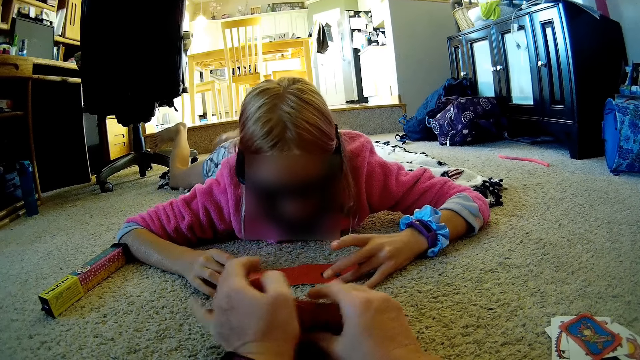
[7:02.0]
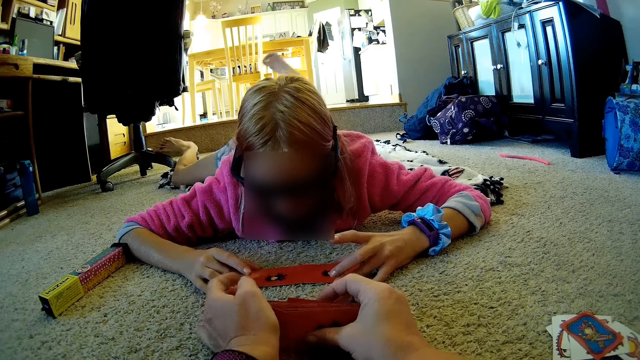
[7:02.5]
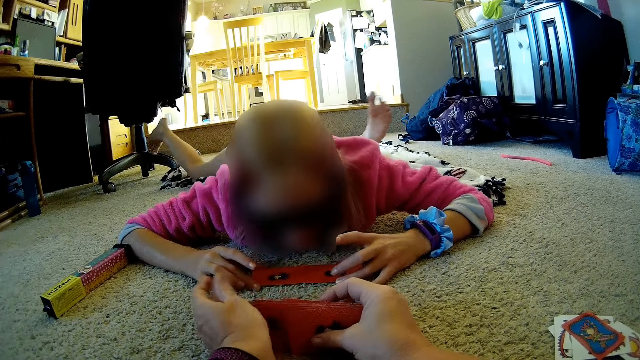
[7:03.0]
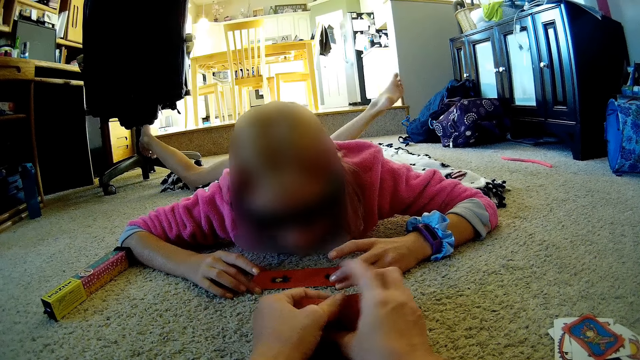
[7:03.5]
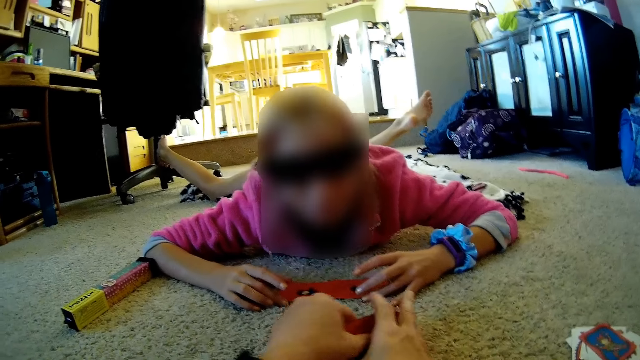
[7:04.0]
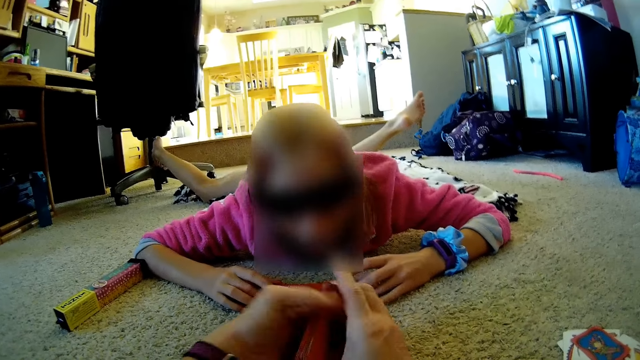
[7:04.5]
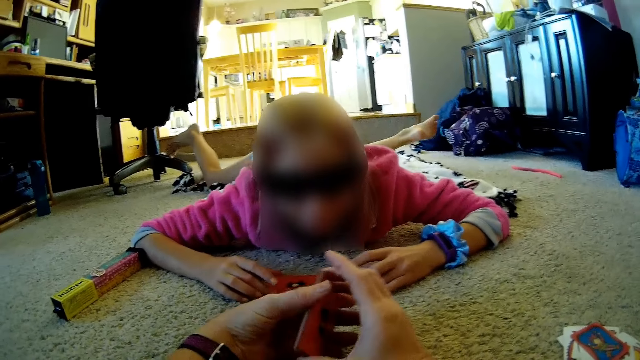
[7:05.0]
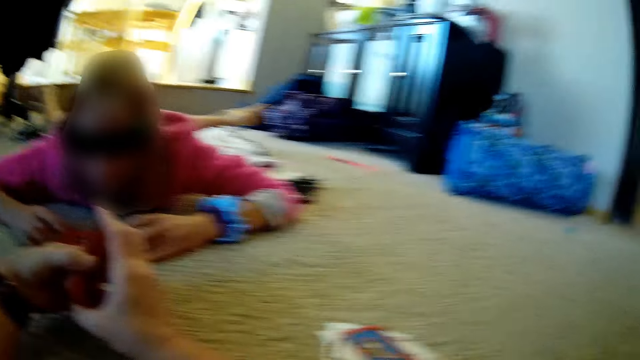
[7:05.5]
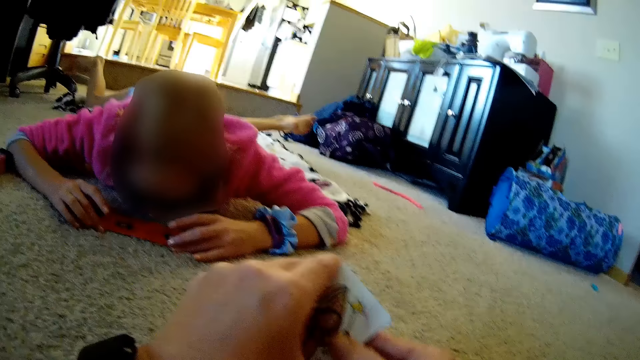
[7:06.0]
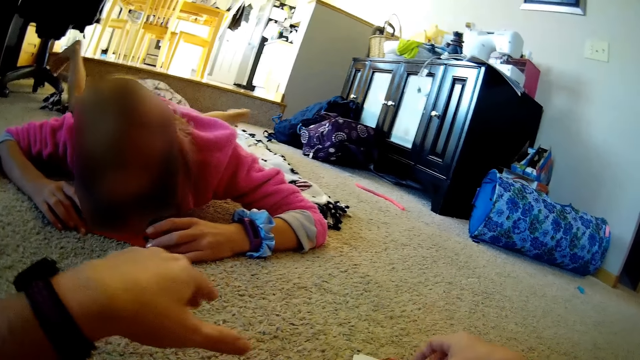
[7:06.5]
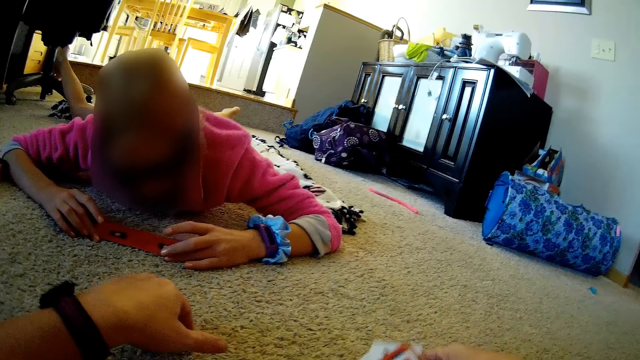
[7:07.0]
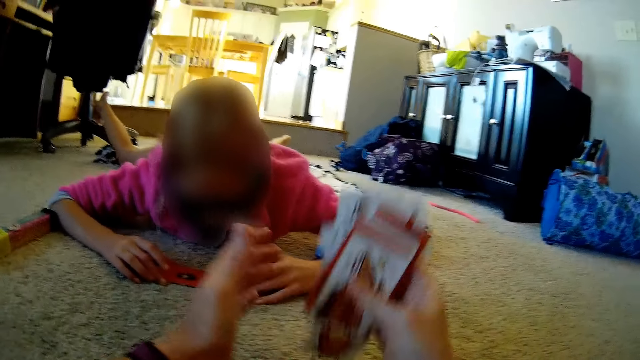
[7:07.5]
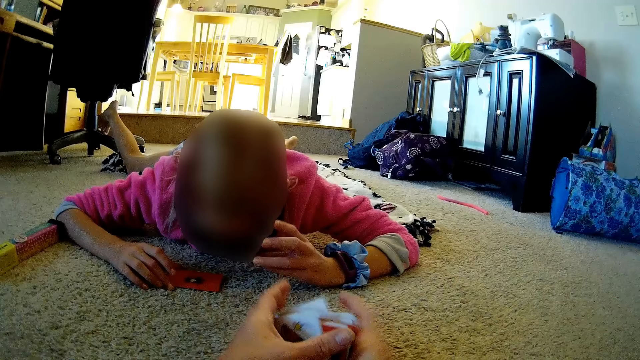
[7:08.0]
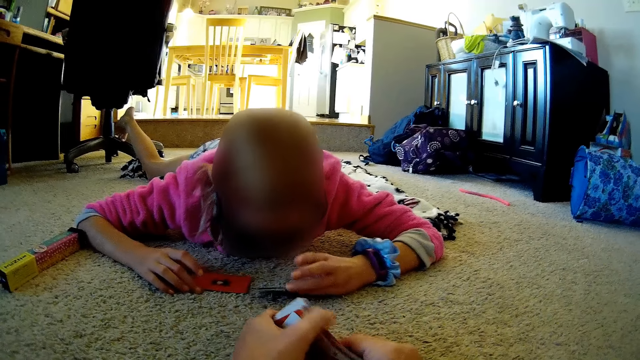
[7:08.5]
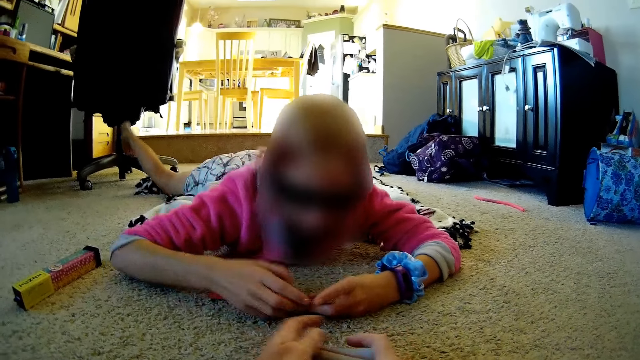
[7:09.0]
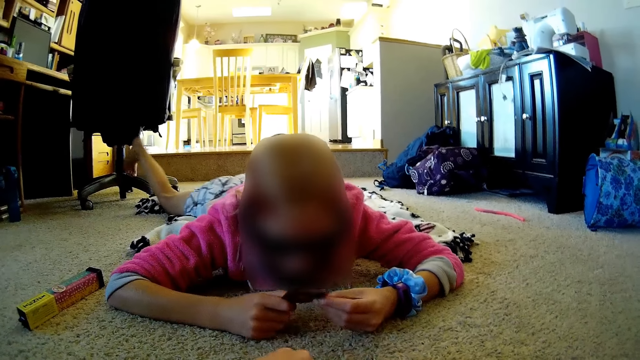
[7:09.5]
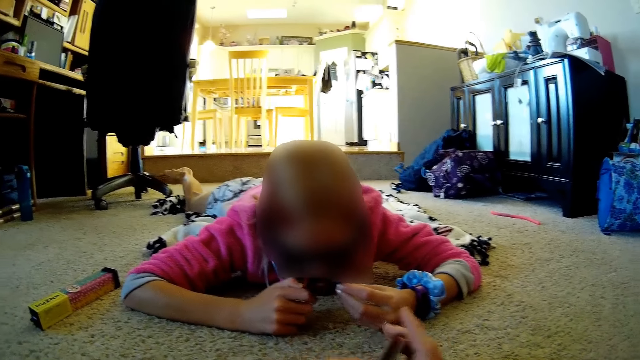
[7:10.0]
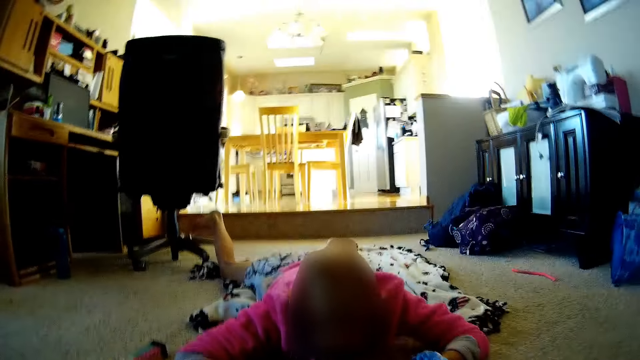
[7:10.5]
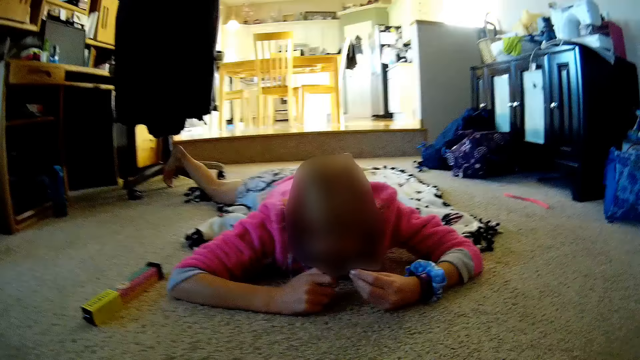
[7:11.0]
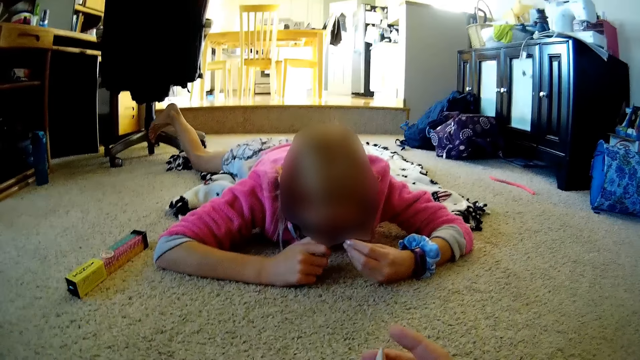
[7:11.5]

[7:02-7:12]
The camera wearer puts aside the cards on the floor. They pick the cards and arrange the cards.

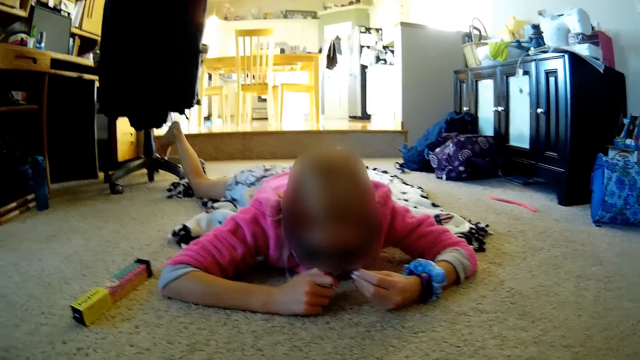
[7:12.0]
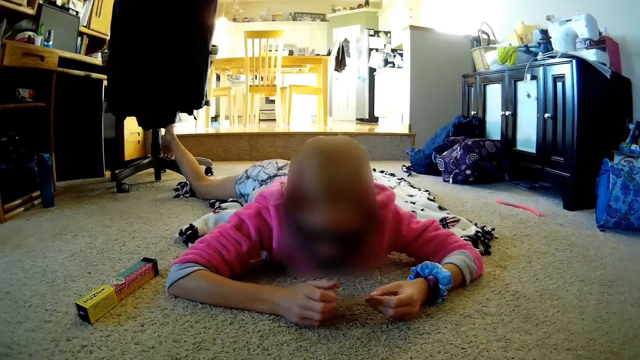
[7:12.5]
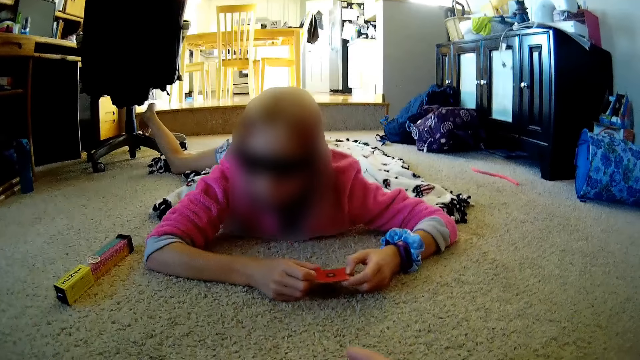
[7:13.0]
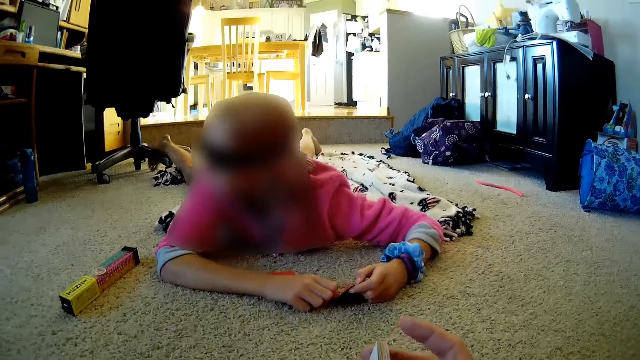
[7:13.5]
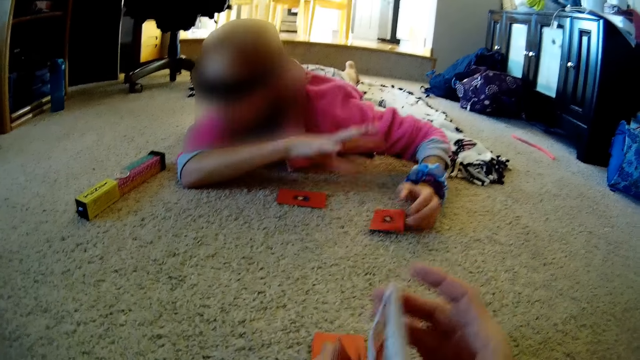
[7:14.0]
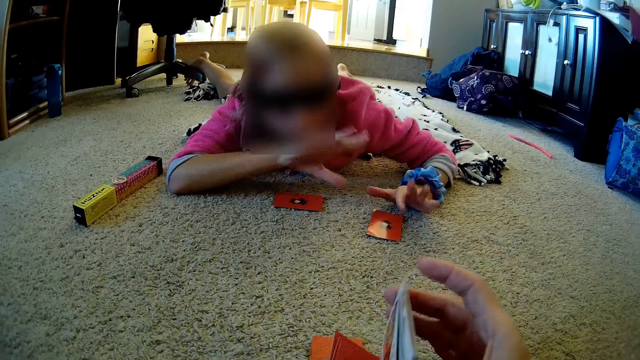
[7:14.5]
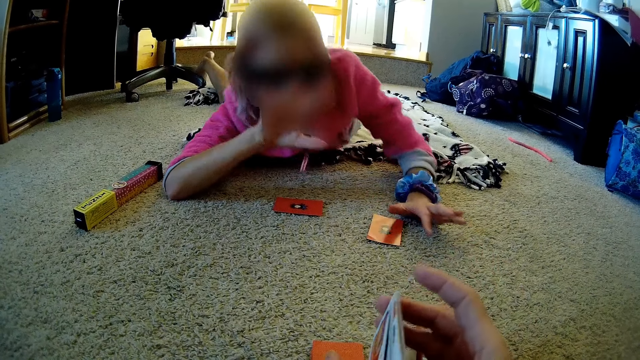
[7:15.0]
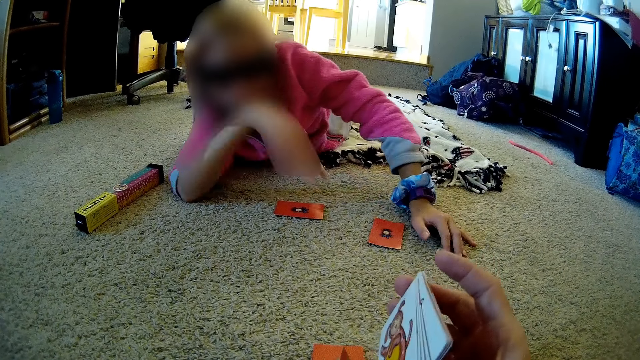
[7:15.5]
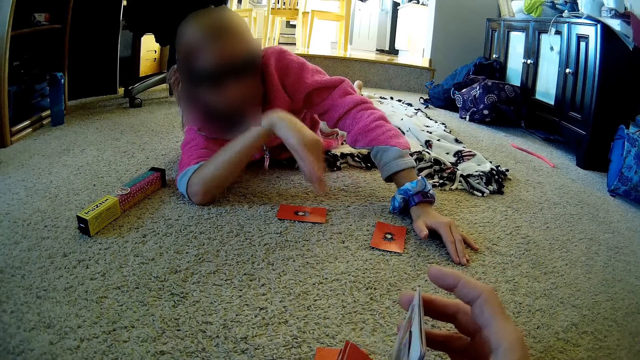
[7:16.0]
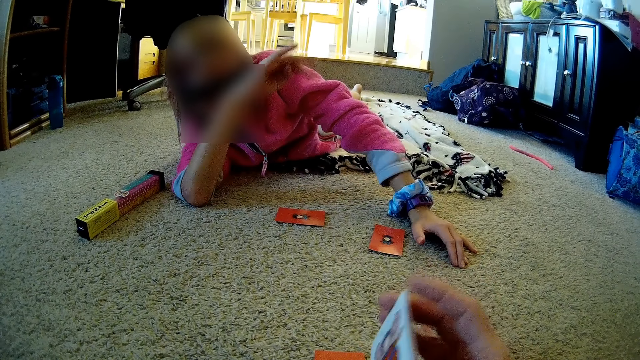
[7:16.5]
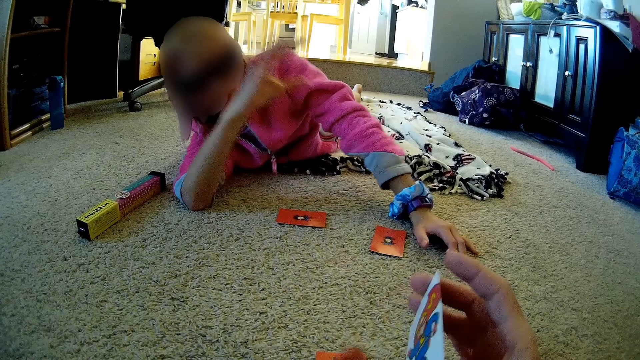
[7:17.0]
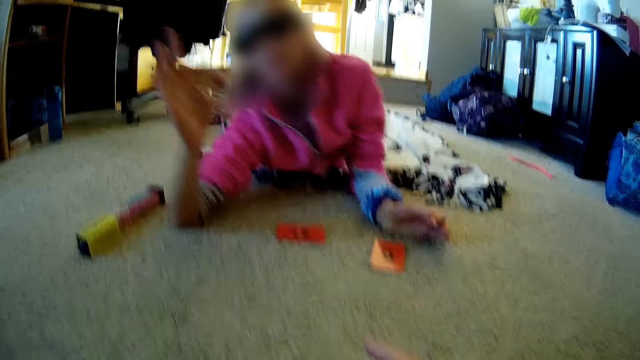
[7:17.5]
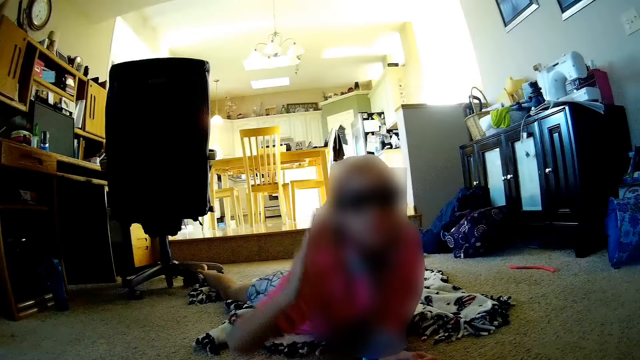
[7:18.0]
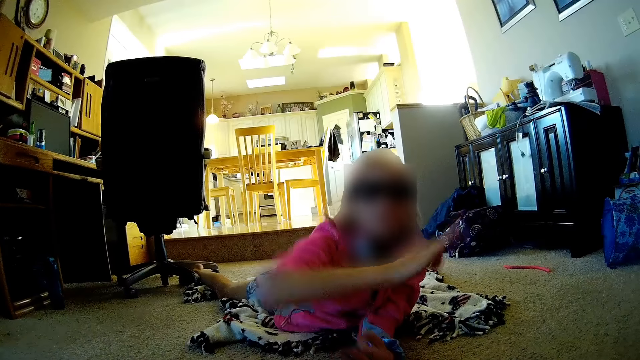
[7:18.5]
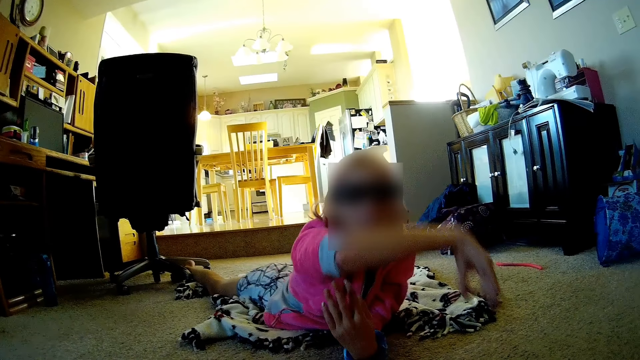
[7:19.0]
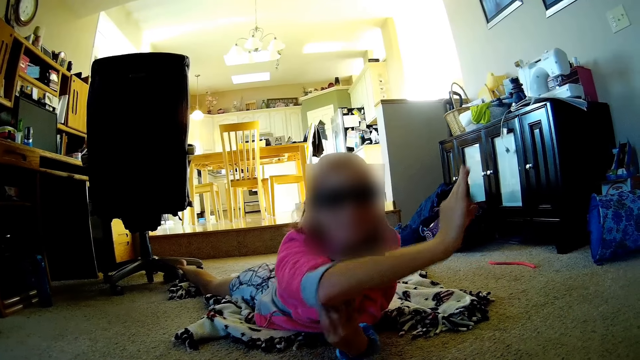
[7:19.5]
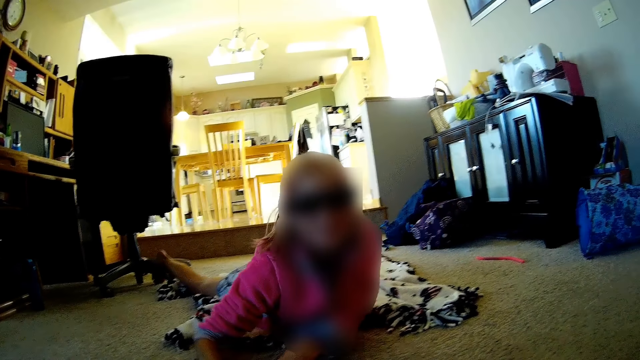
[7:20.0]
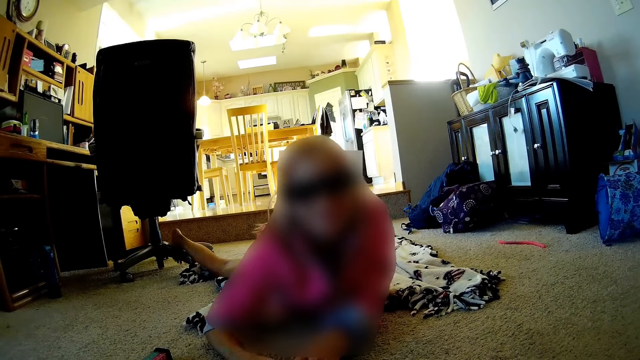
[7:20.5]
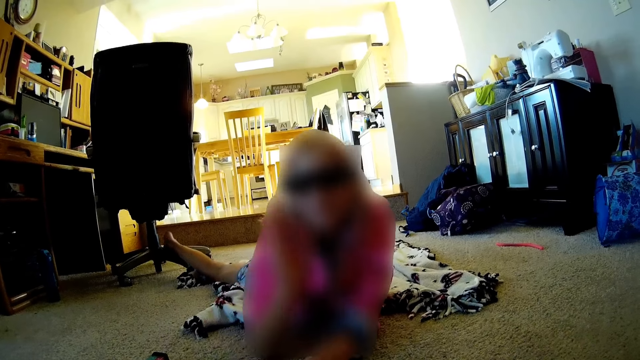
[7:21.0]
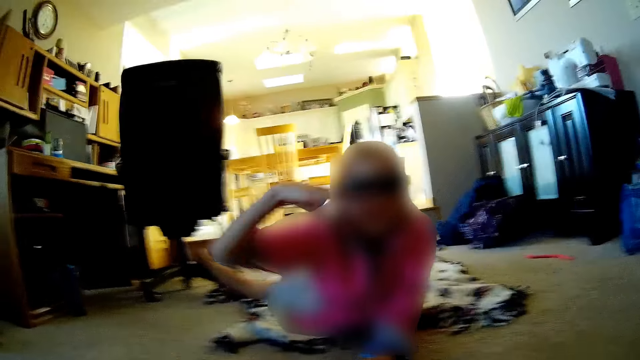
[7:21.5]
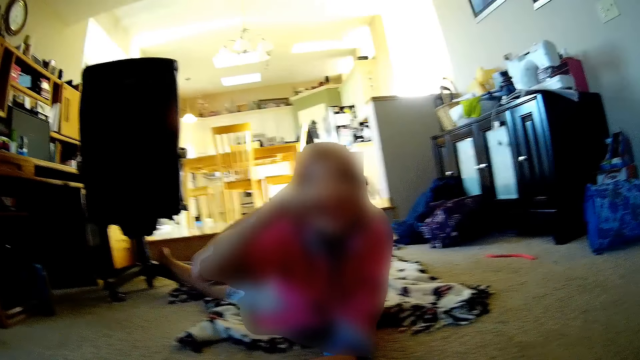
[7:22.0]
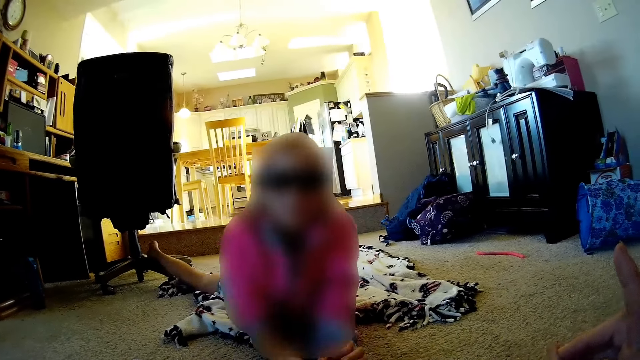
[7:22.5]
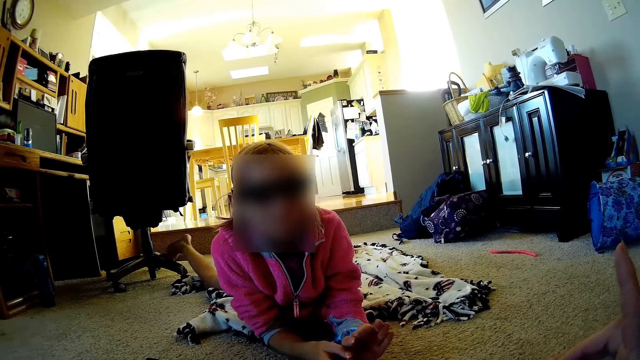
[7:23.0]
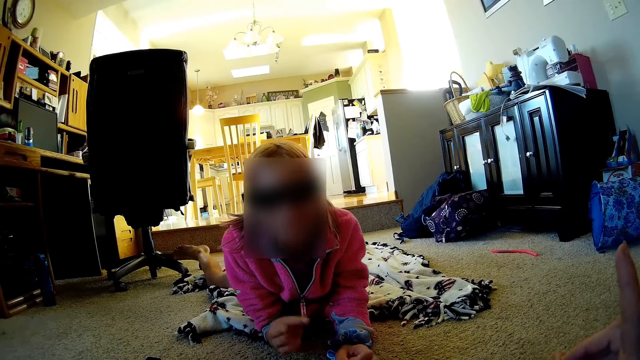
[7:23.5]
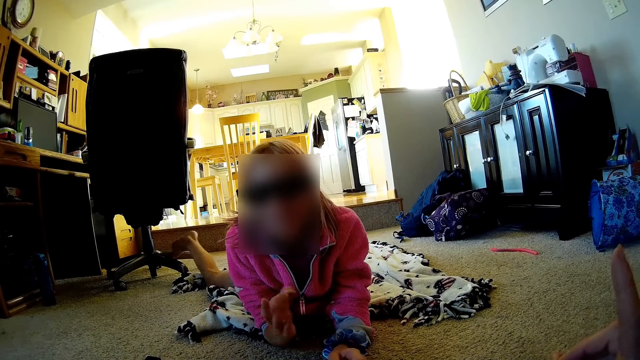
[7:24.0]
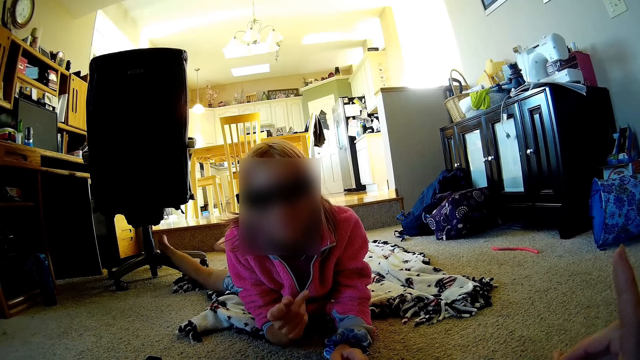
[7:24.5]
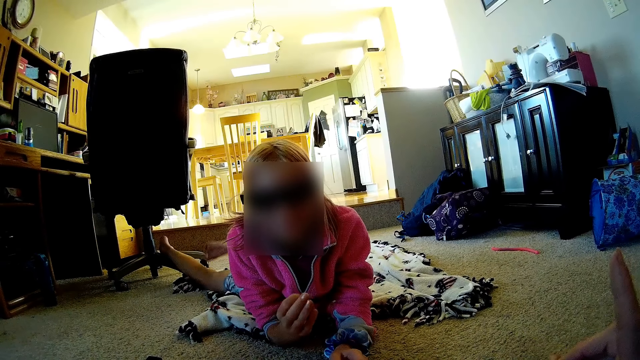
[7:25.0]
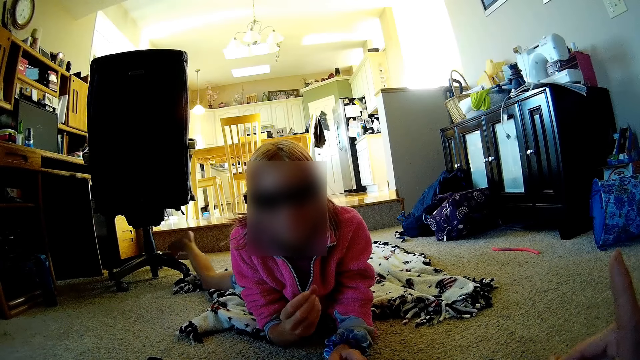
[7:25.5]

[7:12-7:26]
The camera wearer shuffles the cards. The lady does hand gestures. The camera wearer dialogues with the lady. They point up a finger.
